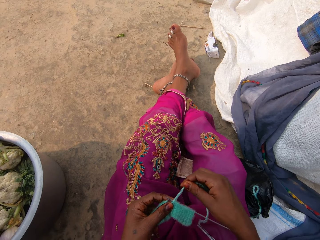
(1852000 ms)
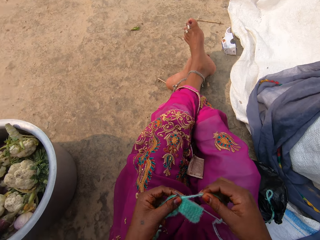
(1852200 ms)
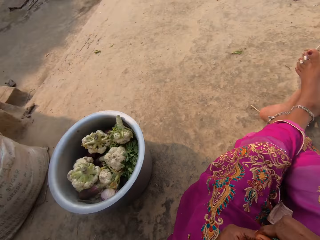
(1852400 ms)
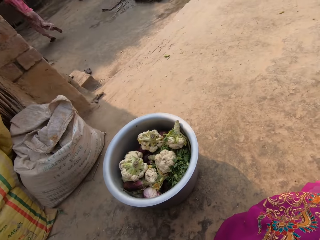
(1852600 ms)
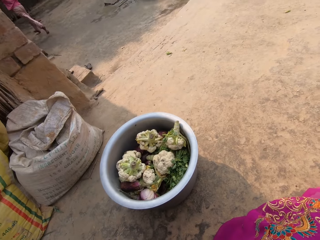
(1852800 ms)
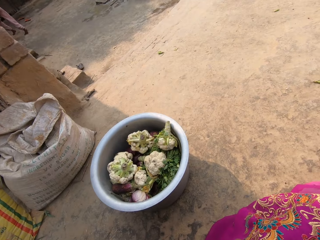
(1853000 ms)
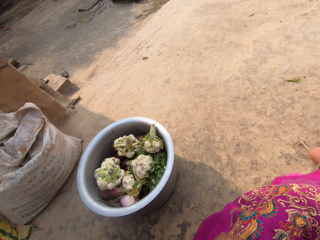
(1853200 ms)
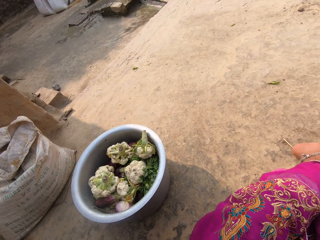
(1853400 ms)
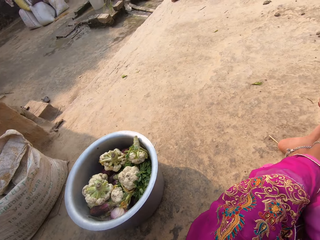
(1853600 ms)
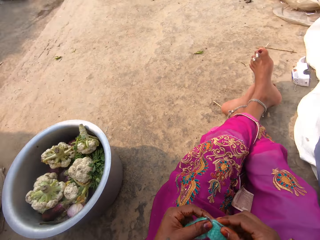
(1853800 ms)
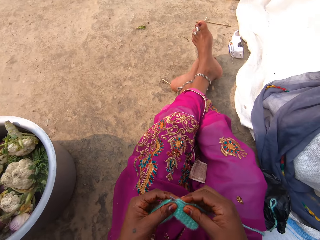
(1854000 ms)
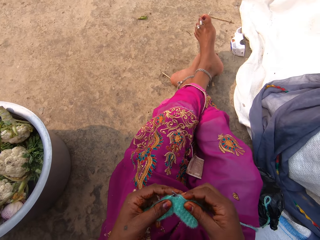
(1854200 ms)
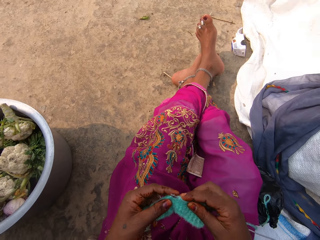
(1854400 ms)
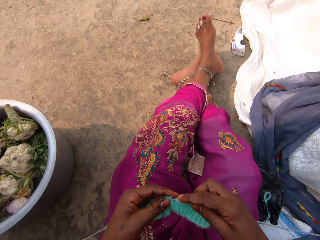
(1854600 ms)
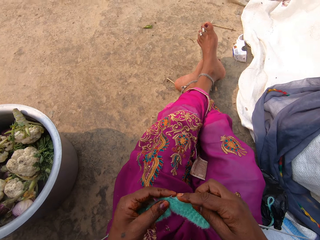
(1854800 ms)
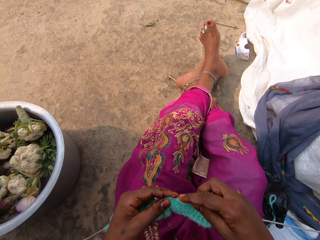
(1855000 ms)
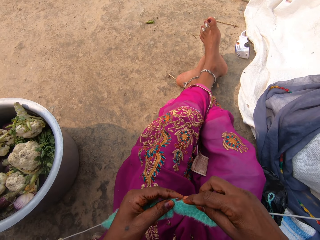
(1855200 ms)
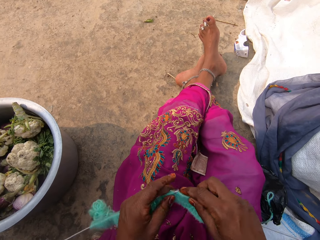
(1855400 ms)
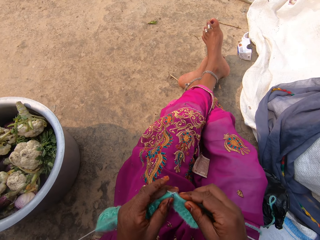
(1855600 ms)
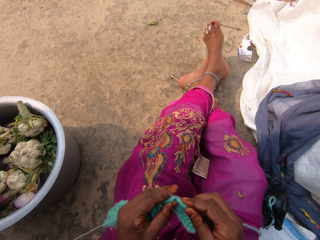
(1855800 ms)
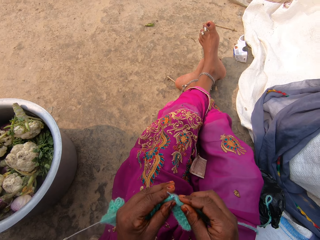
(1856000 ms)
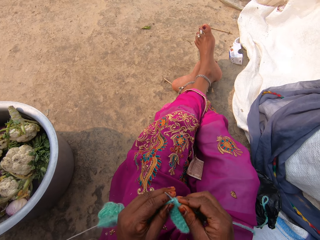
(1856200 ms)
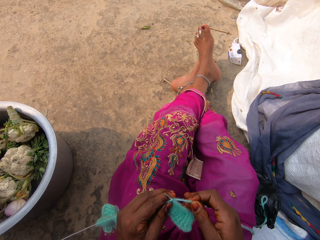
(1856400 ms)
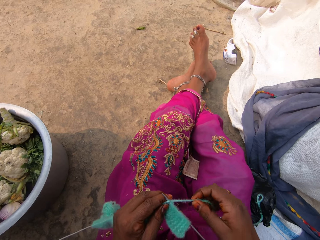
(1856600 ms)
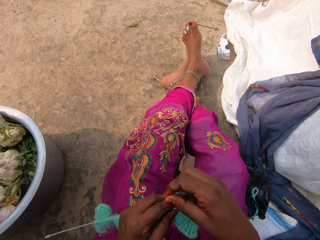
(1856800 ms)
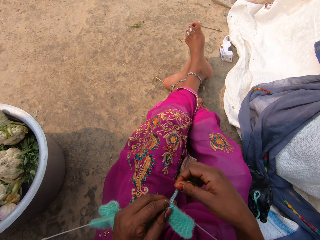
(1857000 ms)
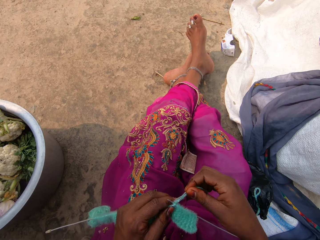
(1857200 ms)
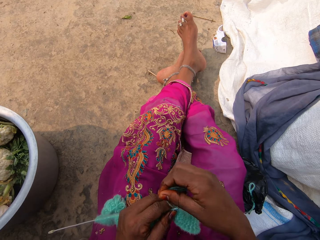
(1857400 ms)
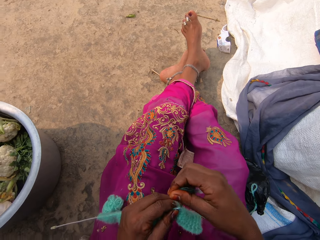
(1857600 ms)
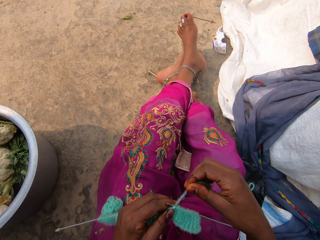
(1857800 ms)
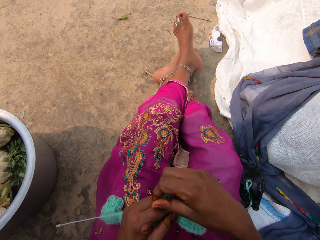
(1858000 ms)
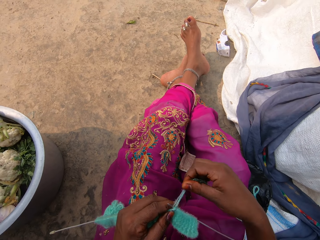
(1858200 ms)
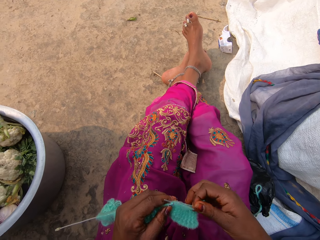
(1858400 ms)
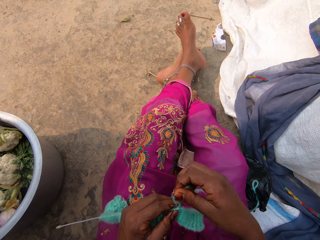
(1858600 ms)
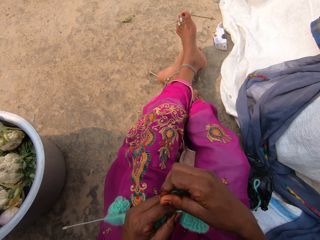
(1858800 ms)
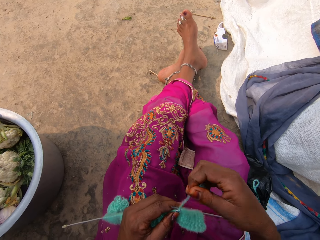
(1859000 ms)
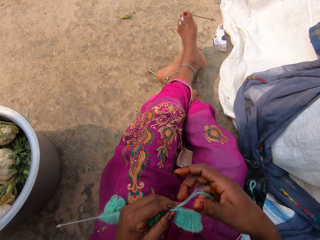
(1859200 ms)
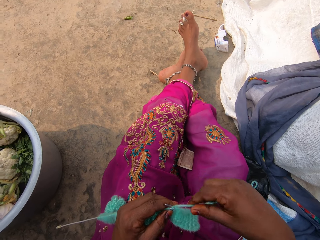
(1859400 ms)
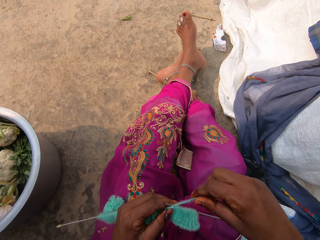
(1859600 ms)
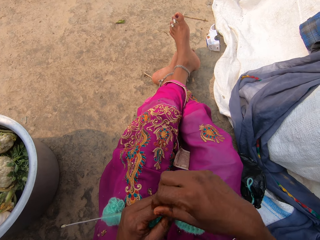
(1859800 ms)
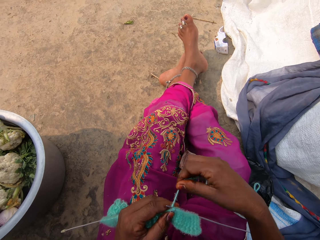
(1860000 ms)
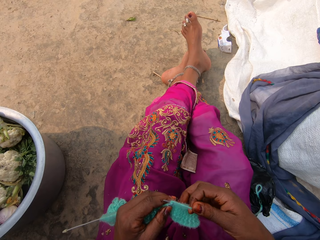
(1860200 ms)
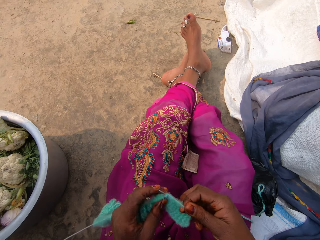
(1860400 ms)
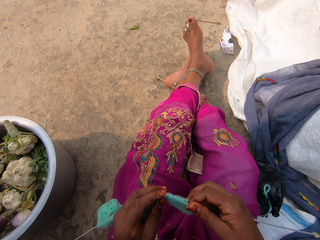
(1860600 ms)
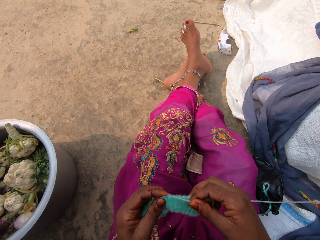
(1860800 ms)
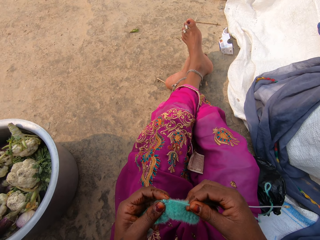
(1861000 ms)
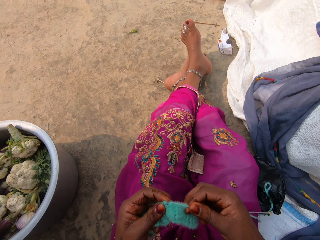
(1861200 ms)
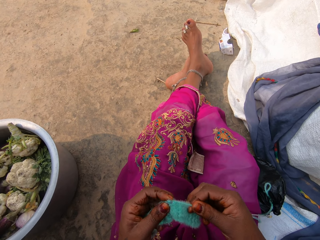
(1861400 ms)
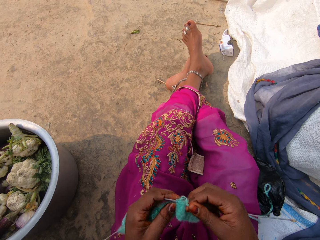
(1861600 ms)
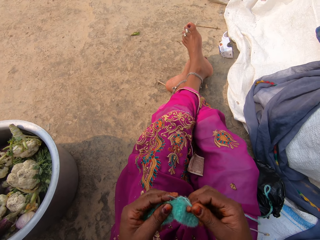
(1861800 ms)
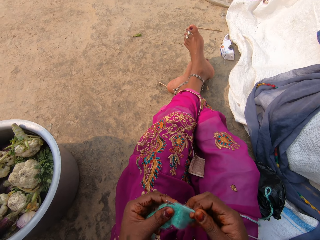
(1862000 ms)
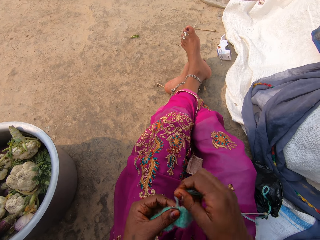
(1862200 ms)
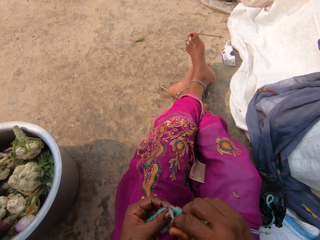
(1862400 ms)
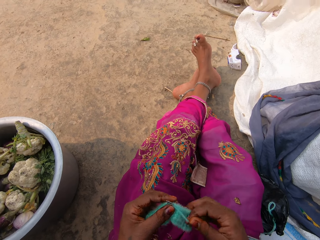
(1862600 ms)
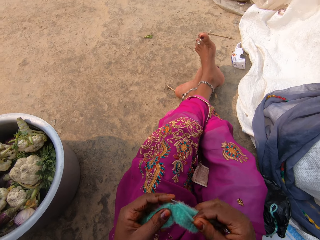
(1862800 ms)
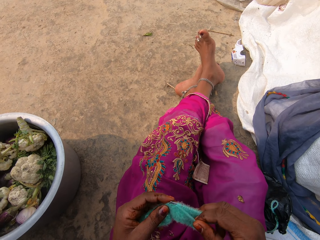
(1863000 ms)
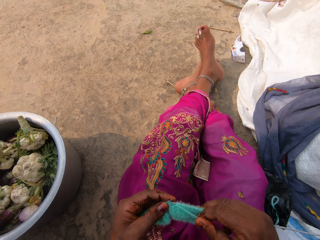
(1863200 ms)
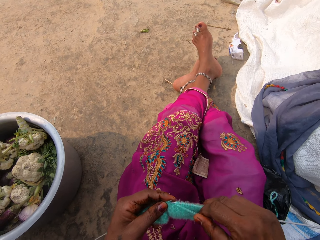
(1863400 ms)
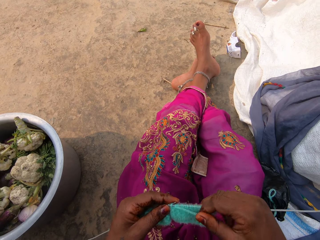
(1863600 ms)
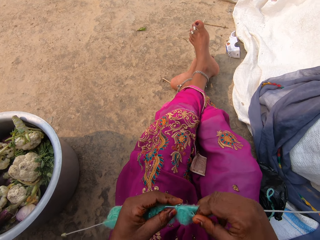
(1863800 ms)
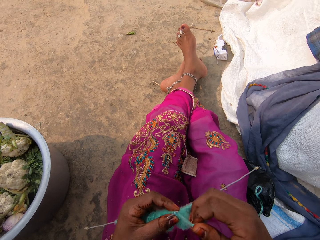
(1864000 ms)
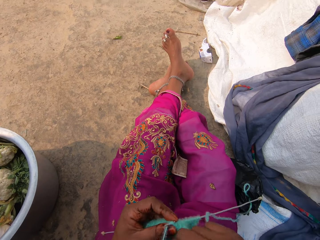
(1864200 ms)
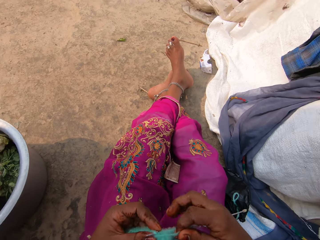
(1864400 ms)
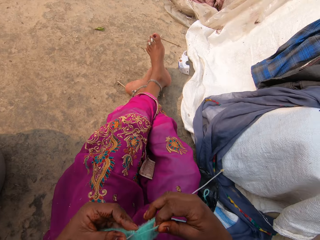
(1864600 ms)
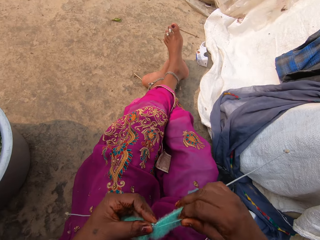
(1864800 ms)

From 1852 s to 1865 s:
The camera wearer stretches the thread with her right hand. She rolls the thread around the needle. She holds the fabric with both hands.

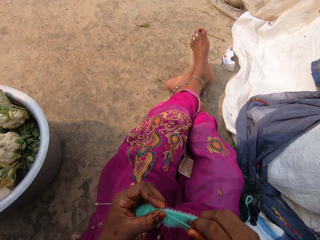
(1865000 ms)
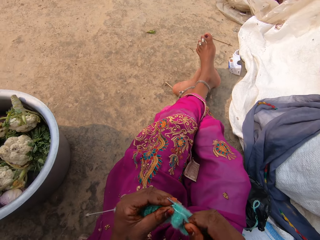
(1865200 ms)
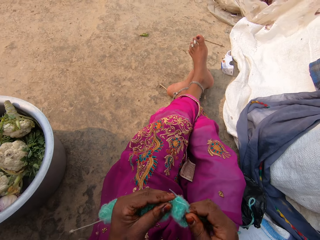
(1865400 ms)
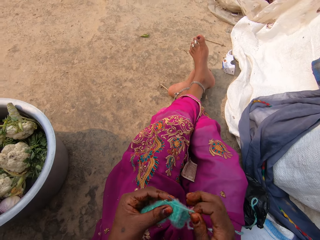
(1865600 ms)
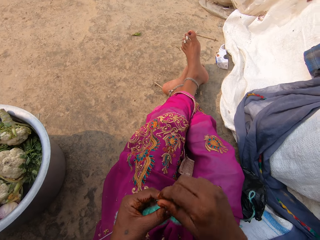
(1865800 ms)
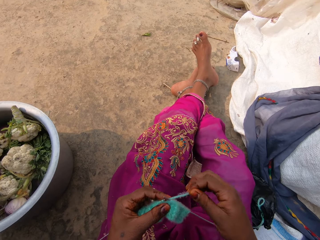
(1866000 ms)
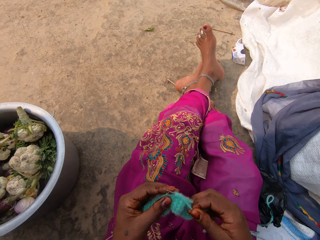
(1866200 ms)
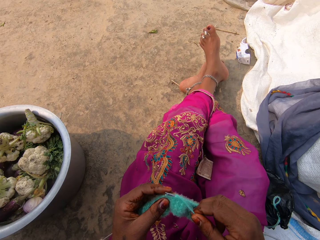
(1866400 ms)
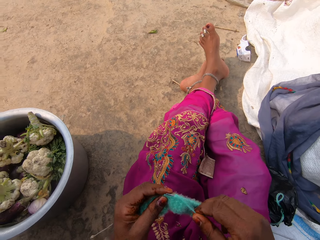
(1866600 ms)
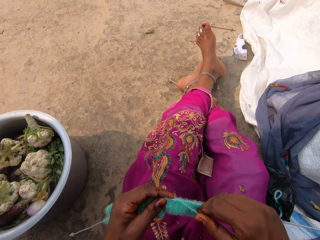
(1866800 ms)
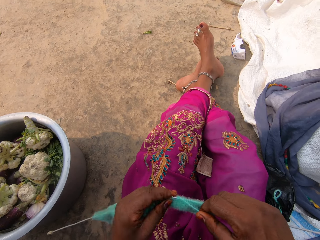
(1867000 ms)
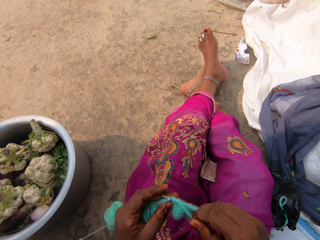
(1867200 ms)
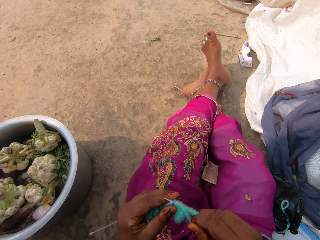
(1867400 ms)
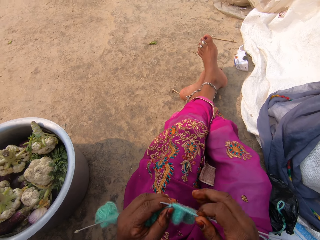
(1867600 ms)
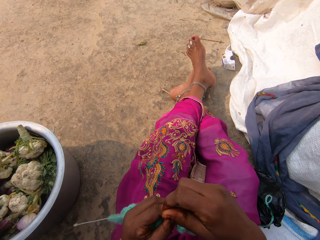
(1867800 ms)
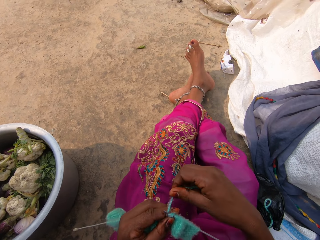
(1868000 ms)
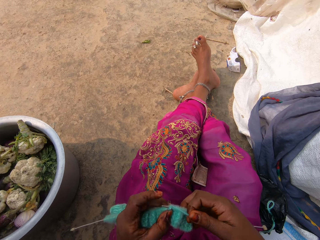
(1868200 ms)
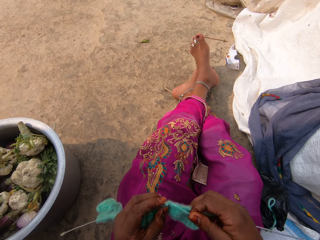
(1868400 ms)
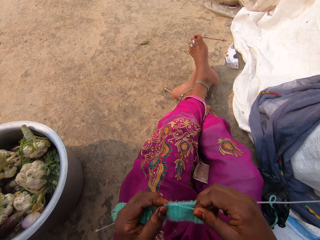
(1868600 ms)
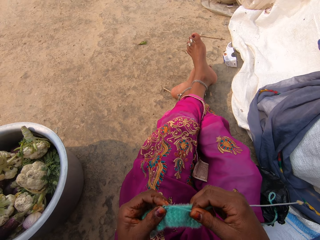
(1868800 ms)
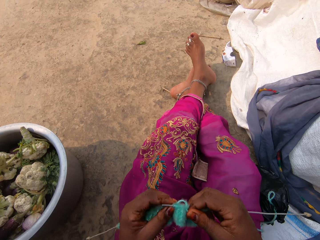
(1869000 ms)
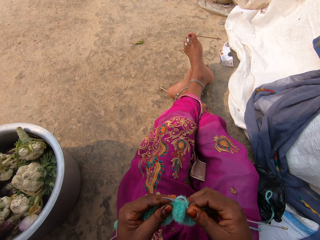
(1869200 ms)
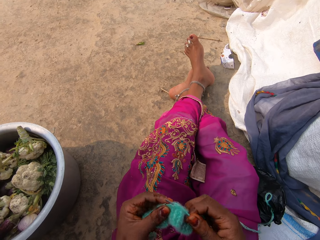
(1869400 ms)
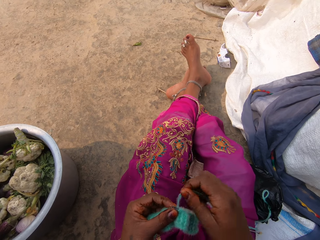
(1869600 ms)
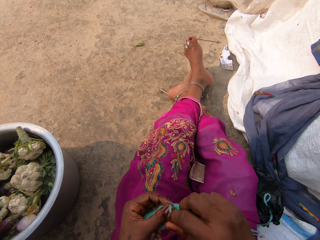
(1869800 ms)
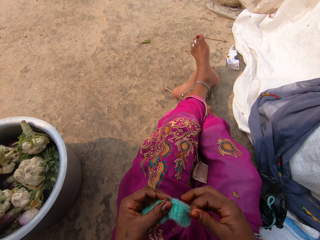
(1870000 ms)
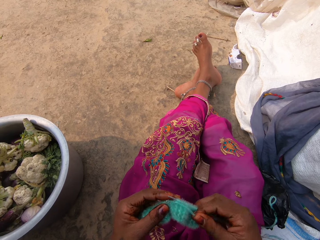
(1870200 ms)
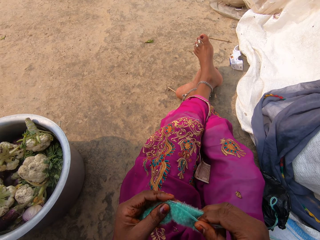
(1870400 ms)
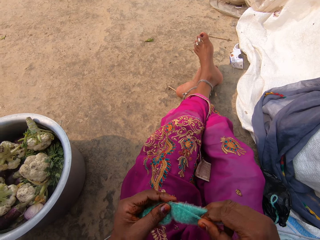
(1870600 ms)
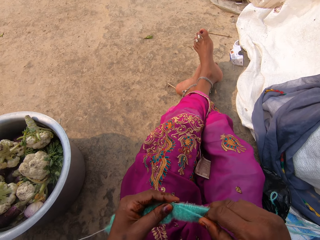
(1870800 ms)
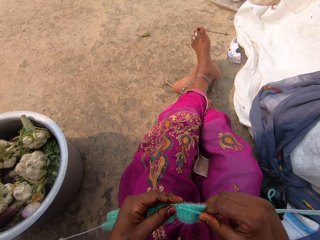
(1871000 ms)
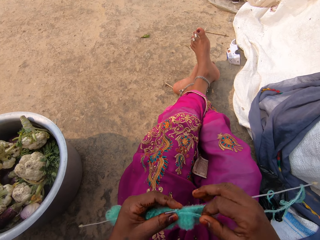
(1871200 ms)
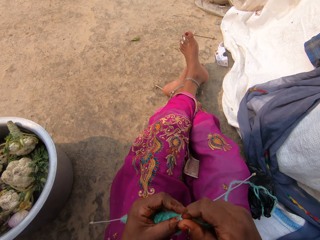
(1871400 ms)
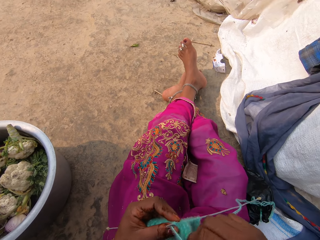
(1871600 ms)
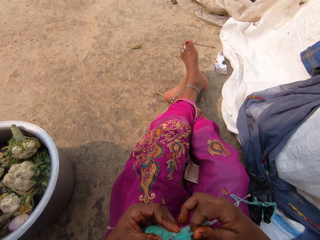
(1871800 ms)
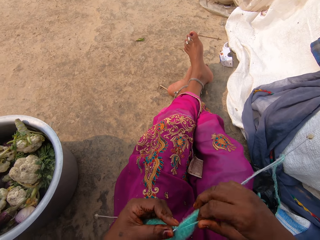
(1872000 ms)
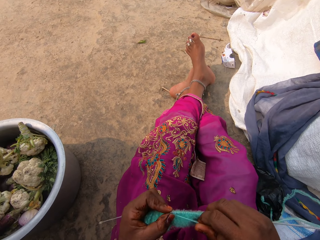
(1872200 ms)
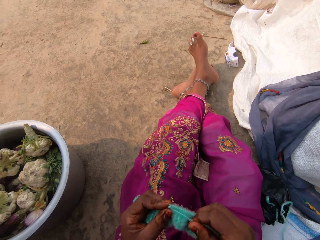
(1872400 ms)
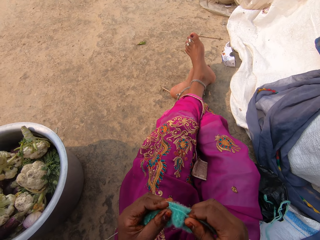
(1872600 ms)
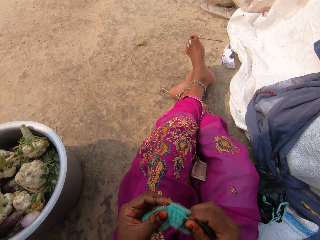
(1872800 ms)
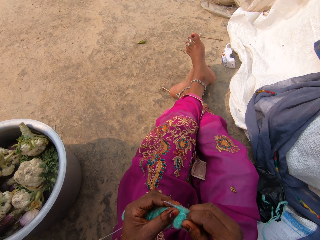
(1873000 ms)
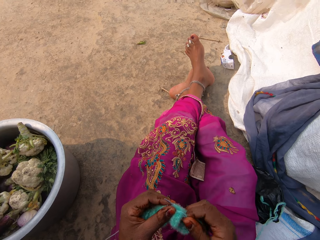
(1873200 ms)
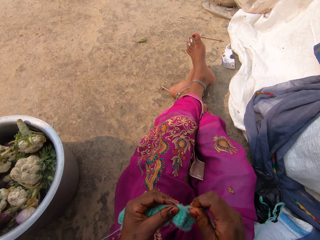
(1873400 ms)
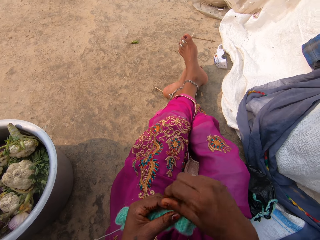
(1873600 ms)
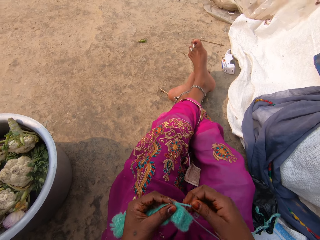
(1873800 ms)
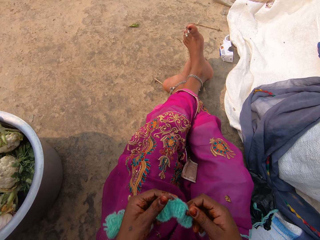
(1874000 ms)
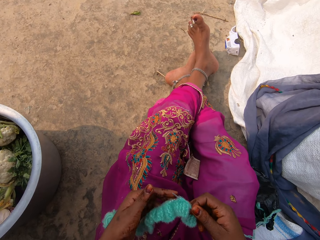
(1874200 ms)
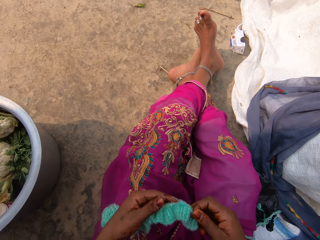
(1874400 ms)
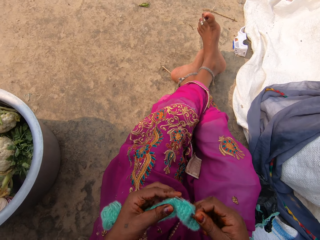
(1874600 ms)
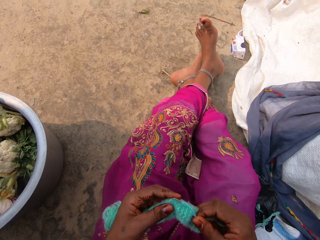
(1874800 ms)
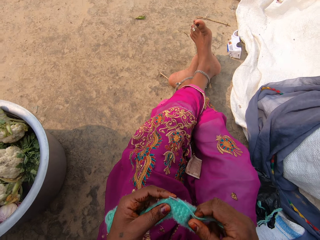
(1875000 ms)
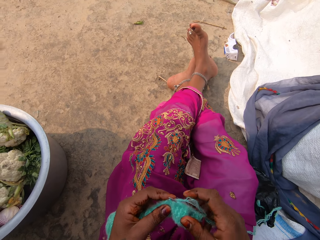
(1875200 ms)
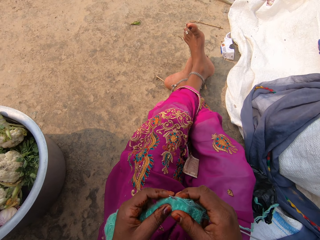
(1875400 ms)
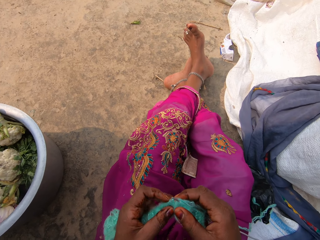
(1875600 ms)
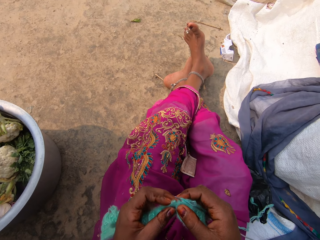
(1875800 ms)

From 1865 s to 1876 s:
The camera wearer knits the fabric.
